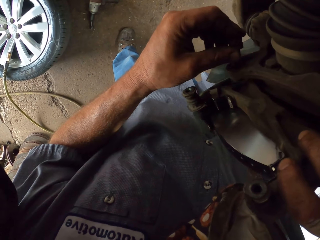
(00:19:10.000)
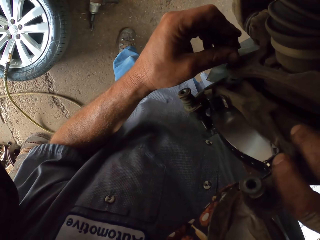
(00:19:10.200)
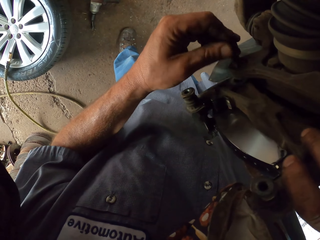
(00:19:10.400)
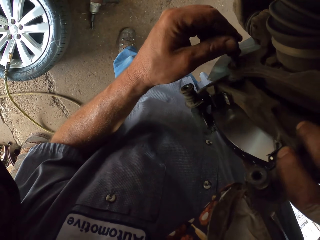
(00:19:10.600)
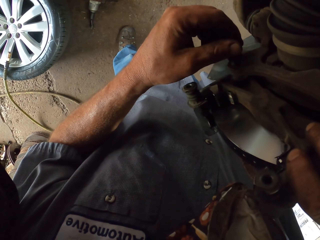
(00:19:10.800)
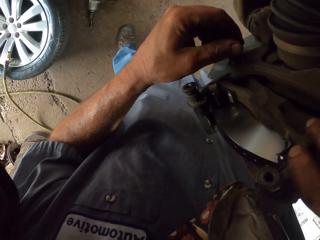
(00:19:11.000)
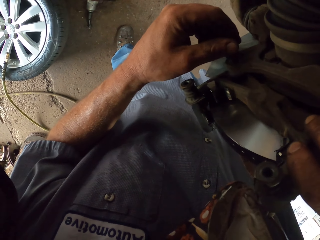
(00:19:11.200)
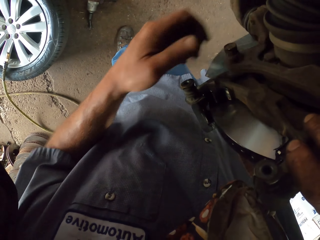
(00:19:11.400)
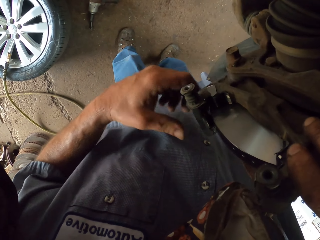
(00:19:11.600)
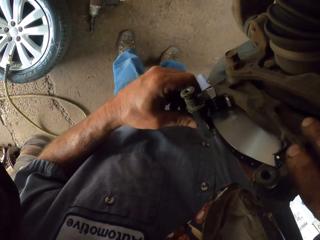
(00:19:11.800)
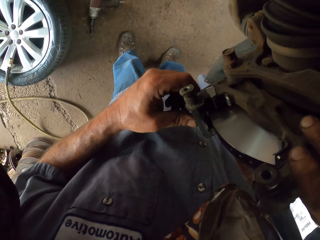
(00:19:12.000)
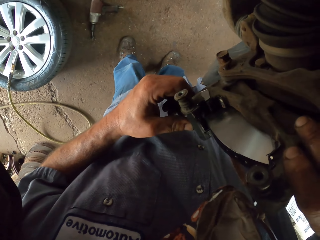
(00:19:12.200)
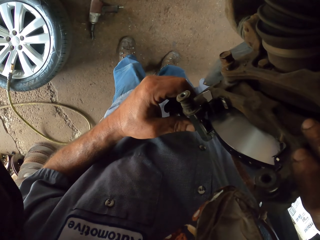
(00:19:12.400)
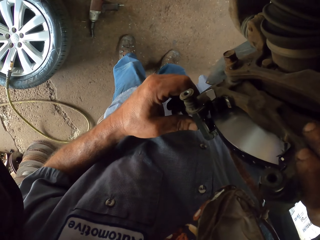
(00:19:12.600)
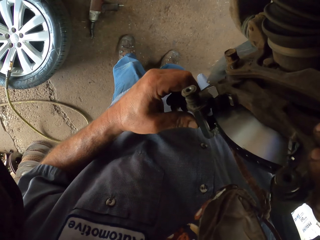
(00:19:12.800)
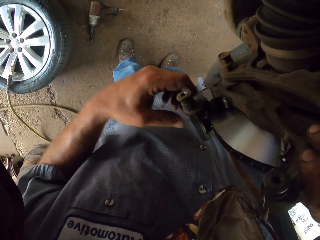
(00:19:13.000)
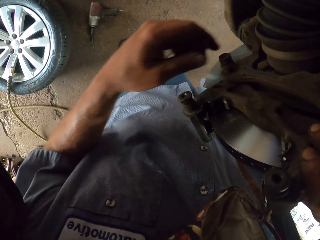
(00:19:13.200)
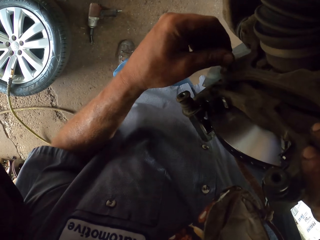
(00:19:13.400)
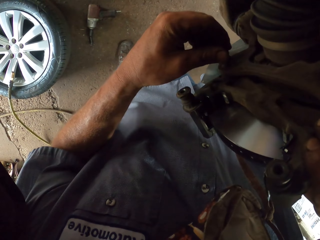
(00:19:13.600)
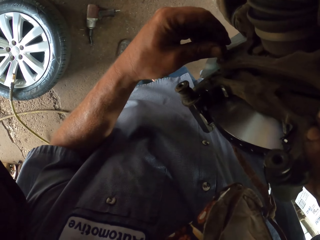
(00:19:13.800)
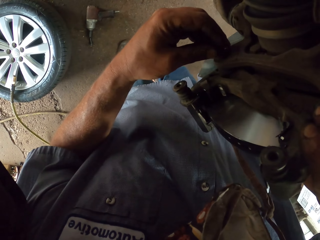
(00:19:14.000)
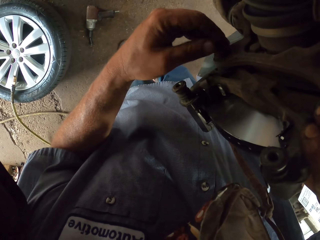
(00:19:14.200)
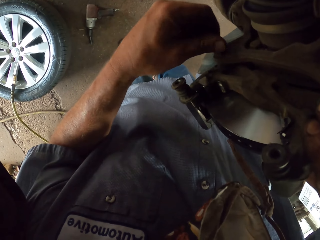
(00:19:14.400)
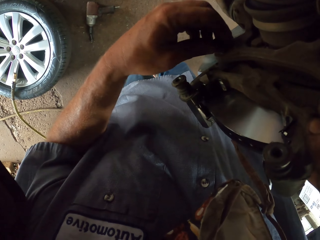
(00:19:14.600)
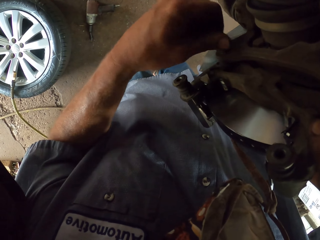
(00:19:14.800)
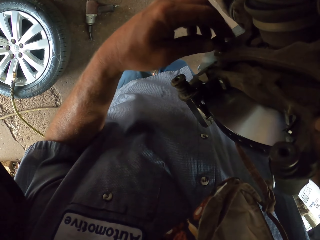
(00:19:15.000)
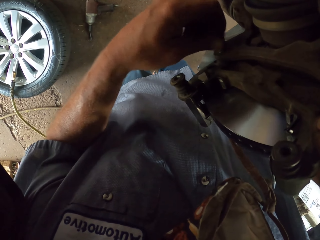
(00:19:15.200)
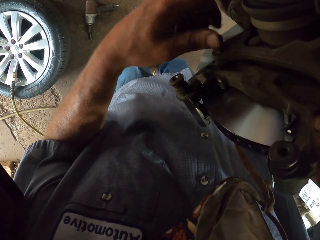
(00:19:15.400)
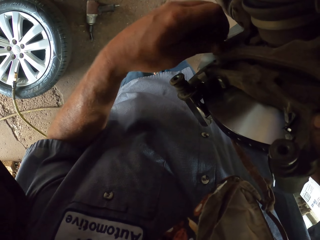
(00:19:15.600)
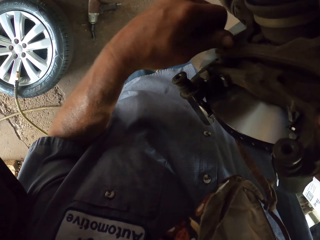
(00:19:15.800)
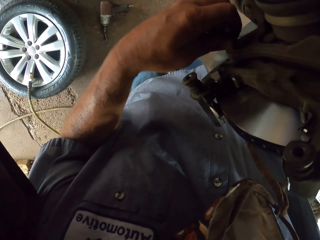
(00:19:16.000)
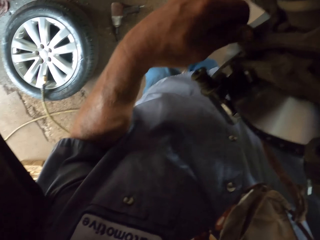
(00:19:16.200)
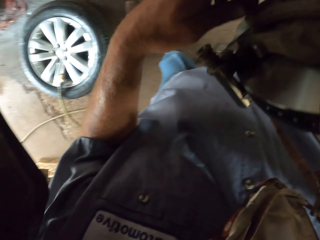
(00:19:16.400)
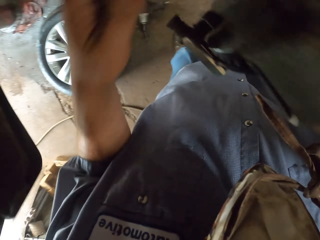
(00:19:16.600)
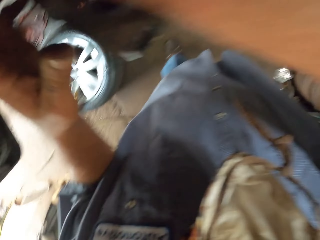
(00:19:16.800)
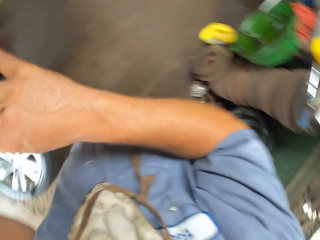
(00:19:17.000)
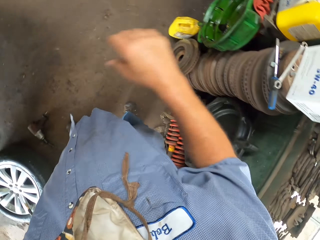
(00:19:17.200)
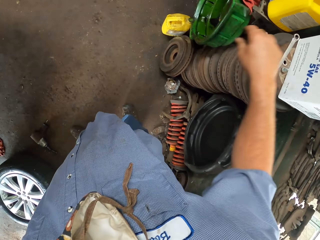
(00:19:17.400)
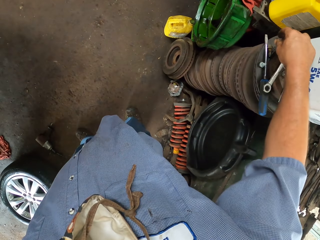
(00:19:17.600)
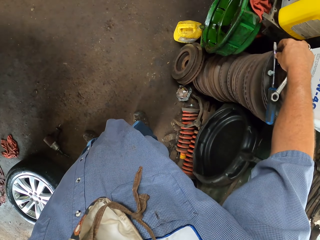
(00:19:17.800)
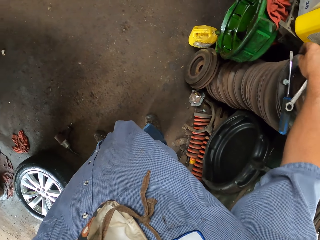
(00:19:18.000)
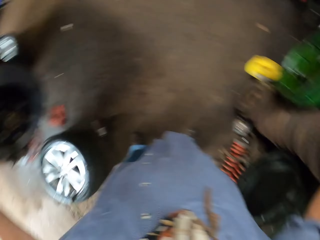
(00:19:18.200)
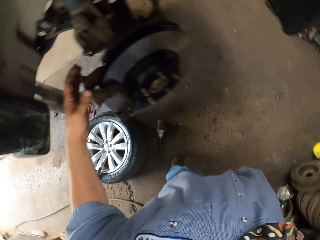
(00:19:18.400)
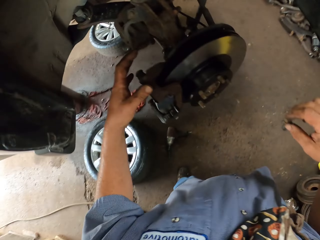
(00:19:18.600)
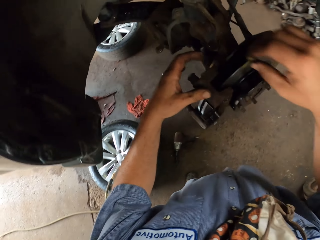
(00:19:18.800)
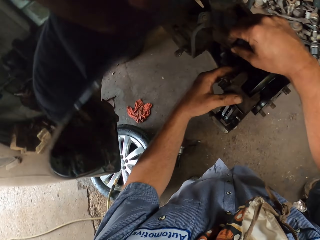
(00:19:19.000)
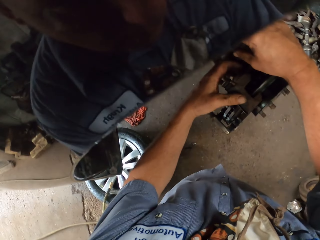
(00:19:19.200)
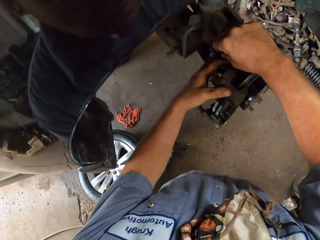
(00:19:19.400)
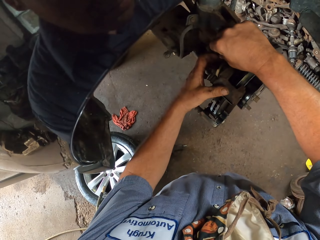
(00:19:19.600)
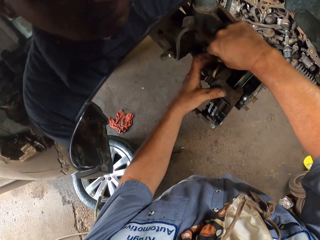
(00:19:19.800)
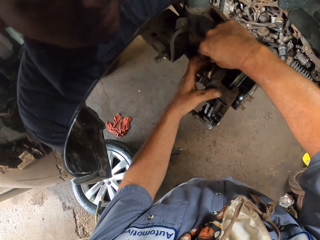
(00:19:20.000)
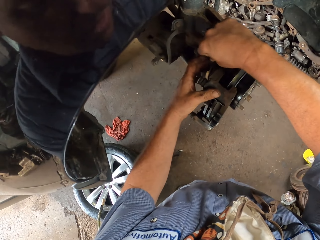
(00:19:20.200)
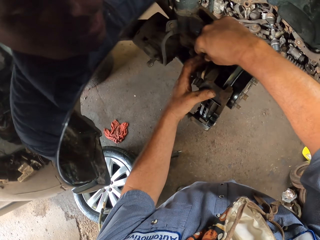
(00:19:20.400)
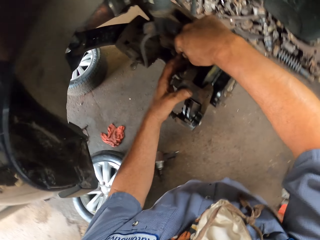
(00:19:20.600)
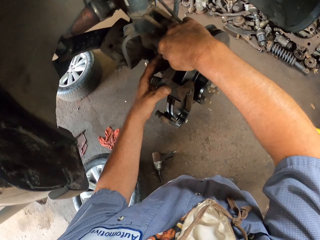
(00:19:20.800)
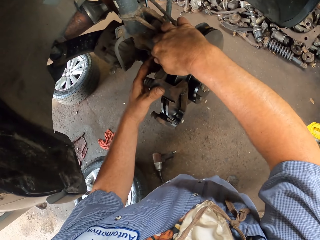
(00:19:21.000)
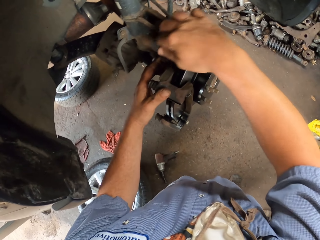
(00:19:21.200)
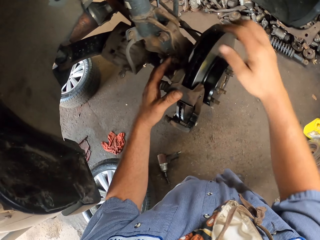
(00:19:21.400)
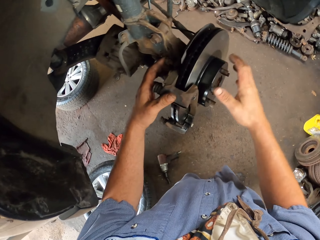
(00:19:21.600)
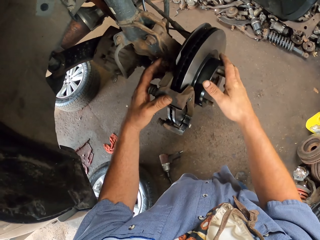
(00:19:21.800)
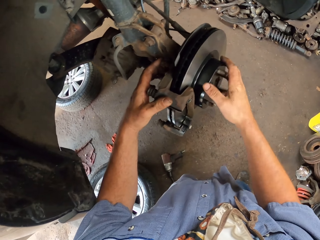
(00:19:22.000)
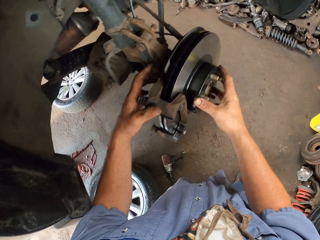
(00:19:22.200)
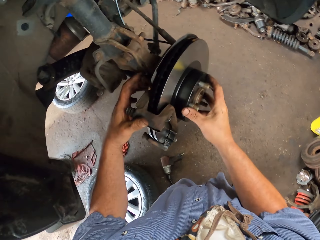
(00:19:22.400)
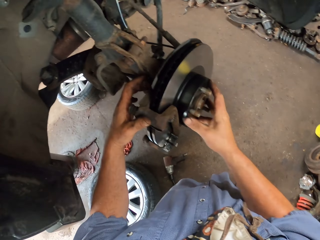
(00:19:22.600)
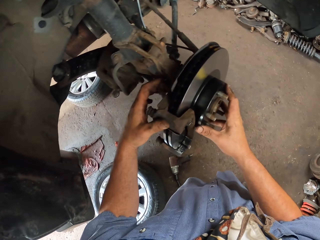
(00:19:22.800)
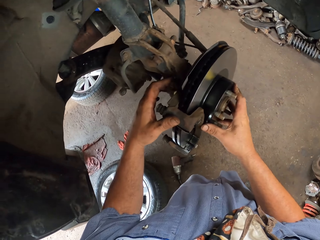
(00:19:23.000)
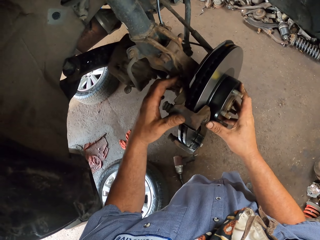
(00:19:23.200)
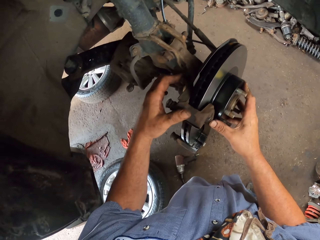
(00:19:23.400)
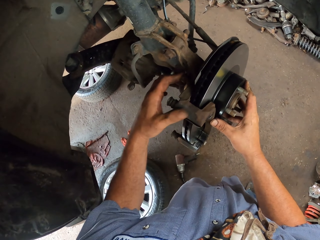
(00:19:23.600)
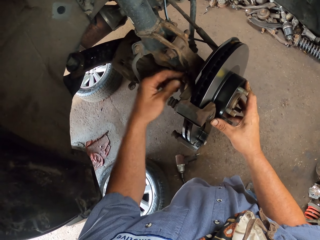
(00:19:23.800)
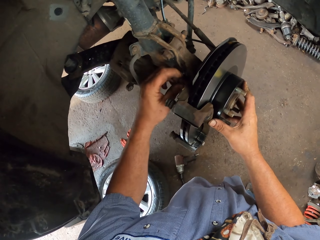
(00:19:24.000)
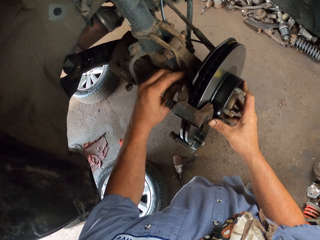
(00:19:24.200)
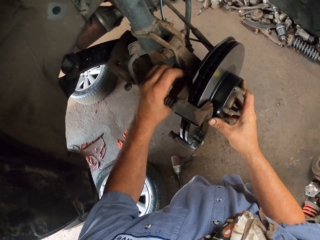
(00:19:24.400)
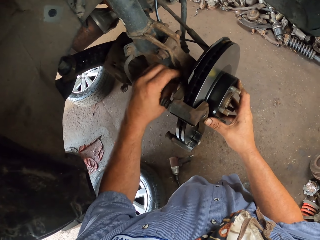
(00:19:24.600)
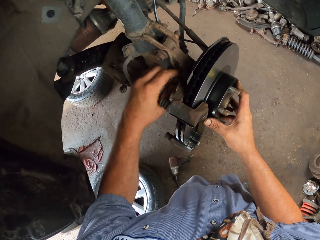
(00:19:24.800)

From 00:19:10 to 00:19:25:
The camera wearer puts the bolt on the wheel hub. He closes the bolt with his left hand. He picks up the bolt with his right hand. He closes the bolt on the wheel hub. He fixes the bolt on the brake caliper.

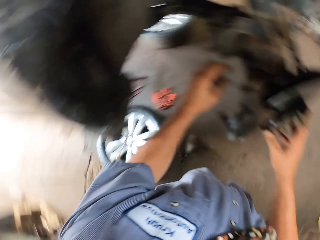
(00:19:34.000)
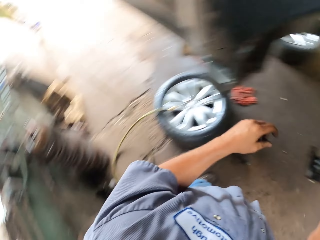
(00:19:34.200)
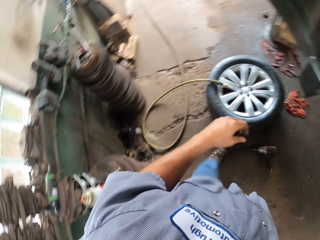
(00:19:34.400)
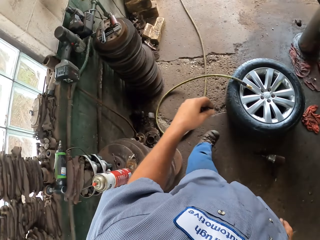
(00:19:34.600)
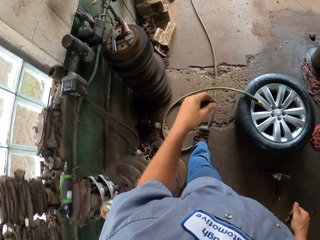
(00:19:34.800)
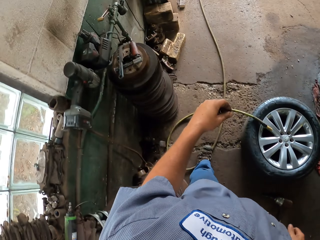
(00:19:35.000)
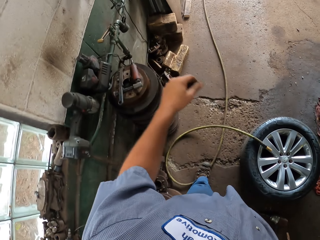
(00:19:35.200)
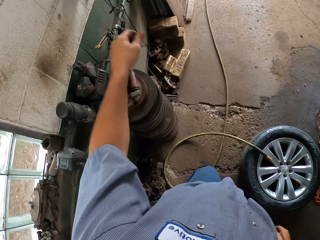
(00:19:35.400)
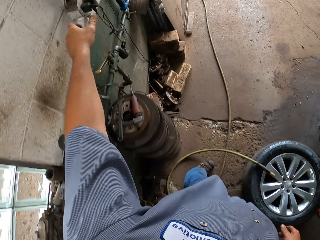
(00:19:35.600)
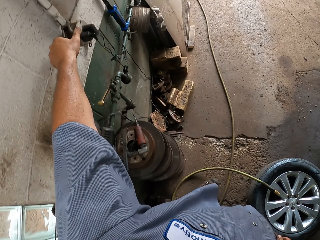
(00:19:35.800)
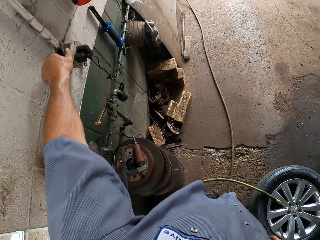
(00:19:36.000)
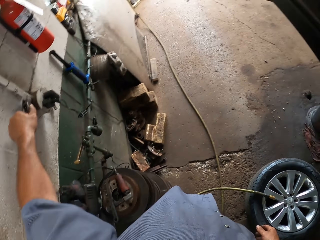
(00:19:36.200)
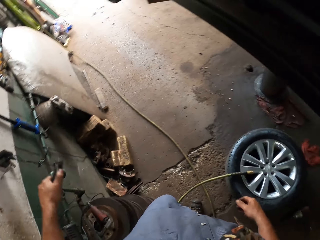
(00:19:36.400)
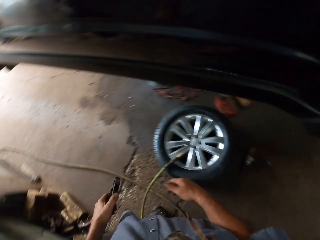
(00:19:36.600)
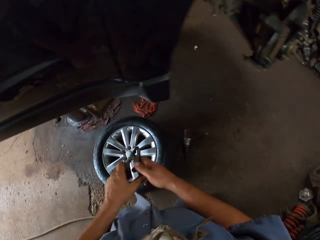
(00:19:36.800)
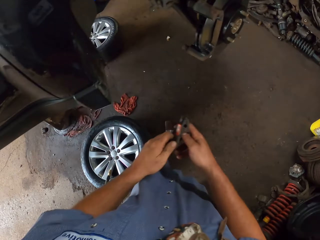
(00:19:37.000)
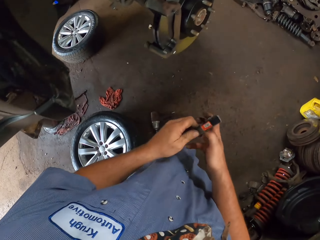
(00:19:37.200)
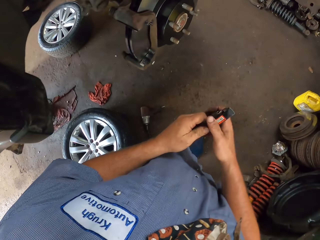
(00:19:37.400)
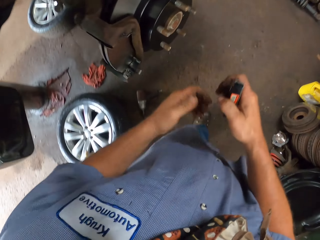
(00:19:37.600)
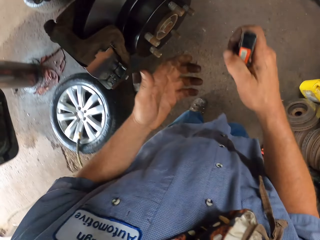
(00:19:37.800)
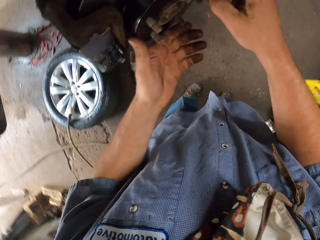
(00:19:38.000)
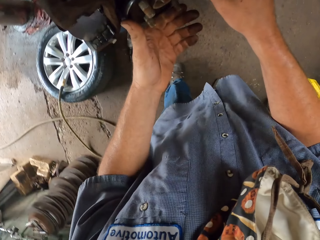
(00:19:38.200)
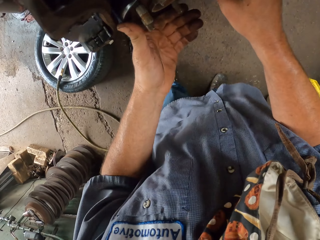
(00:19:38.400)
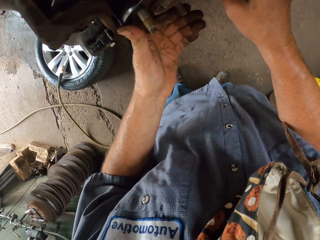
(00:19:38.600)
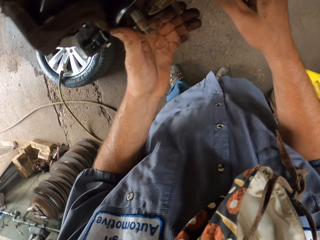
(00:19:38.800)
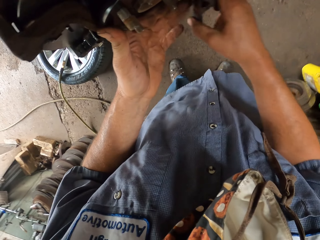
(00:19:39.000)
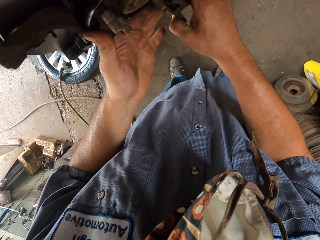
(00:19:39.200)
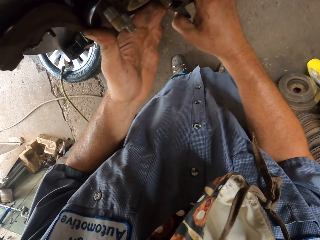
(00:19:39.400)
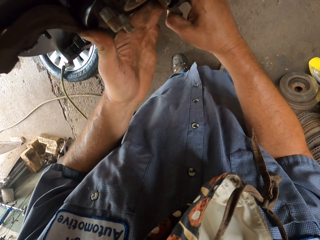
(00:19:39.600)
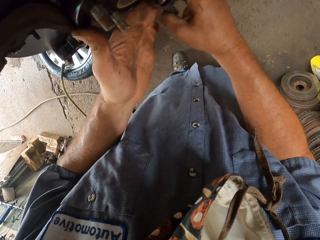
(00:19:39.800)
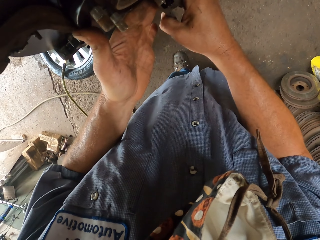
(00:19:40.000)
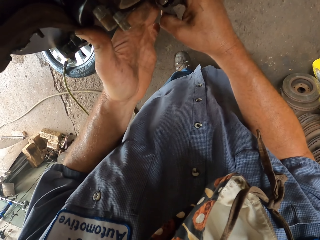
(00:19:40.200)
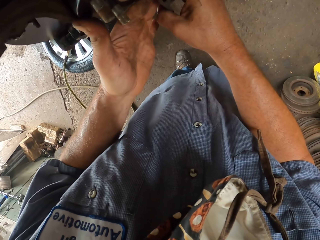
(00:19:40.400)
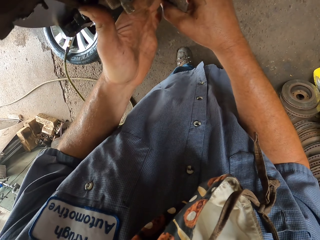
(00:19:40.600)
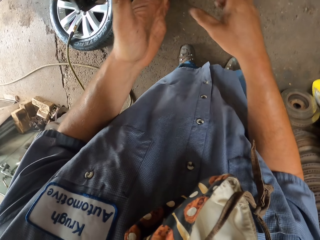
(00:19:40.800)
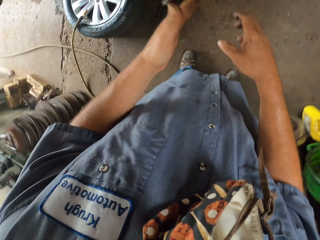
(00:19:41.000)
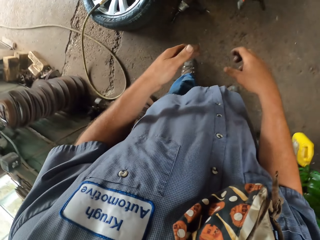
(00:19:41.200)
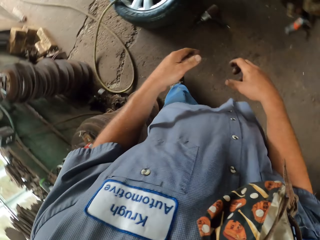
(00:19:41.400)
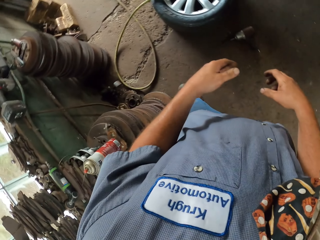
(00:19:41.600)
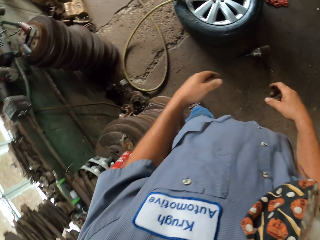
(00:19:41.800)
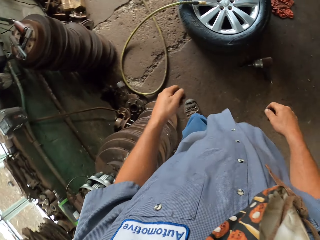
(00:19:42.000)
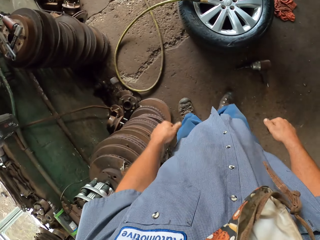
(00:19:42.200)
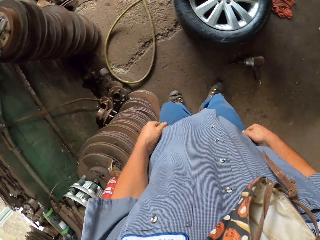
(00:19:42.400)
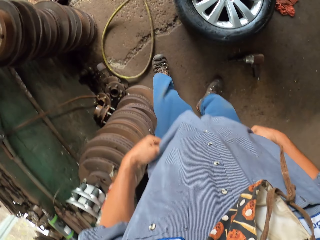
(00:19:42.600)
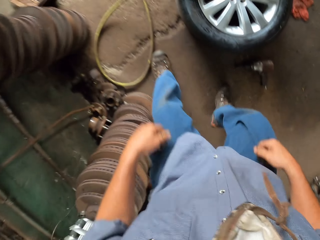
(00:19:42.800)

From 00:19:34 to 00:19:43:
The camera wearer walks. He adjusts the knob. He picks up something with his left hand and passes it to his right hand. He fixes it on the wheel hub.
